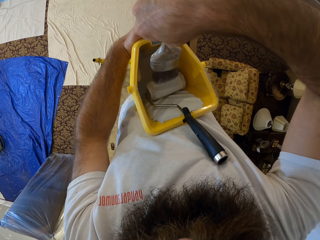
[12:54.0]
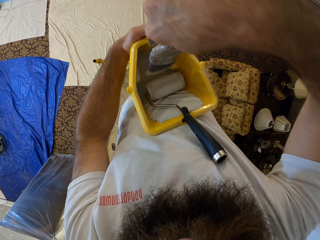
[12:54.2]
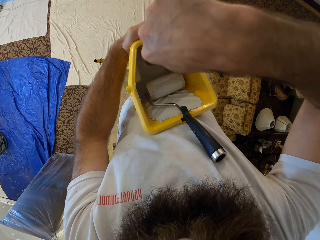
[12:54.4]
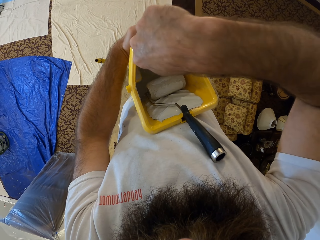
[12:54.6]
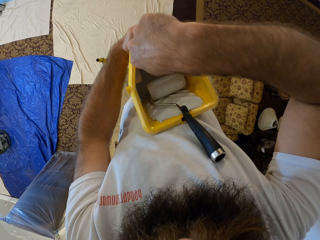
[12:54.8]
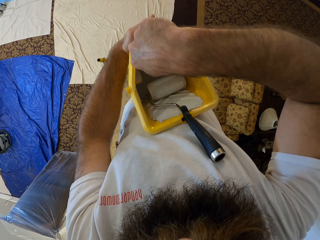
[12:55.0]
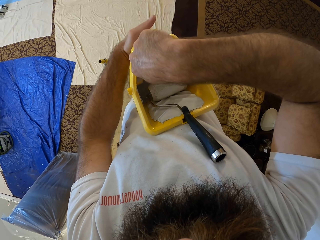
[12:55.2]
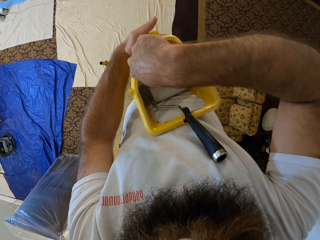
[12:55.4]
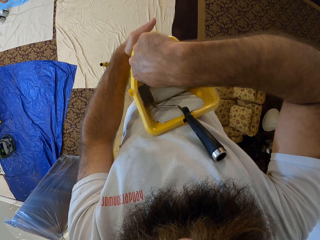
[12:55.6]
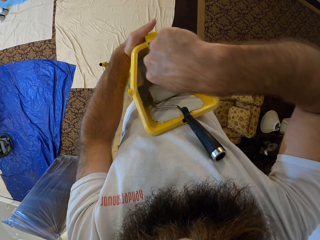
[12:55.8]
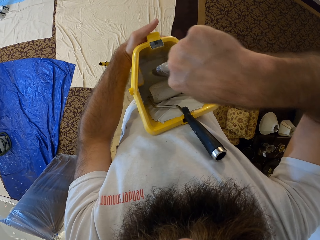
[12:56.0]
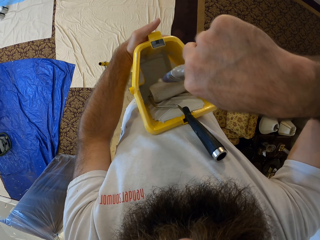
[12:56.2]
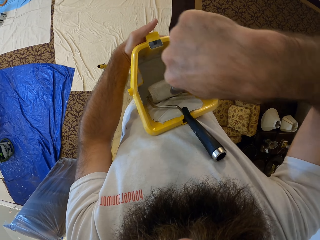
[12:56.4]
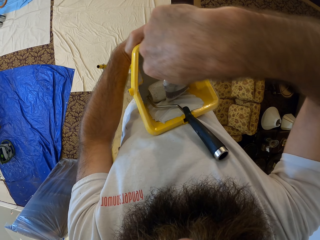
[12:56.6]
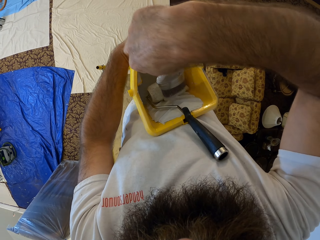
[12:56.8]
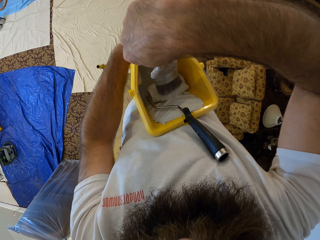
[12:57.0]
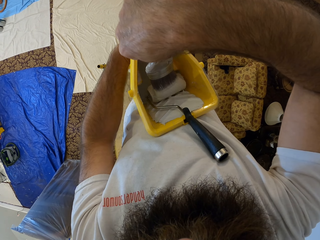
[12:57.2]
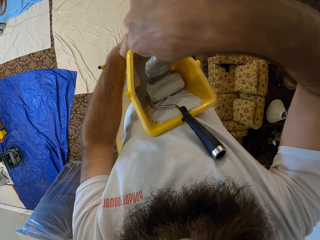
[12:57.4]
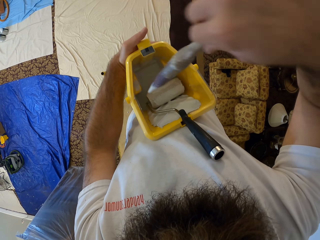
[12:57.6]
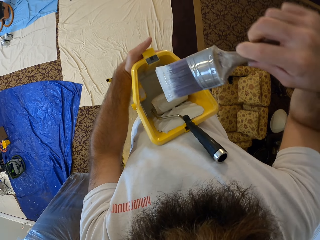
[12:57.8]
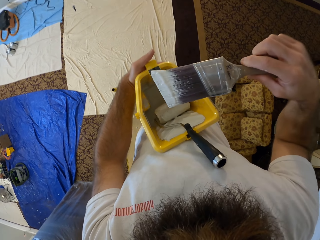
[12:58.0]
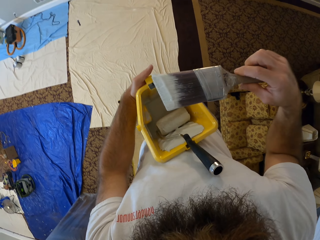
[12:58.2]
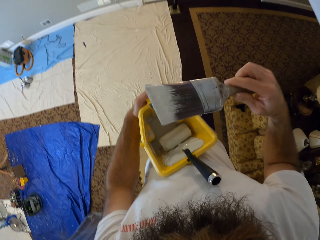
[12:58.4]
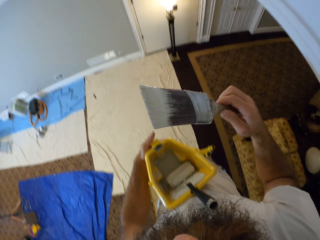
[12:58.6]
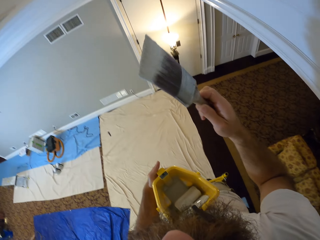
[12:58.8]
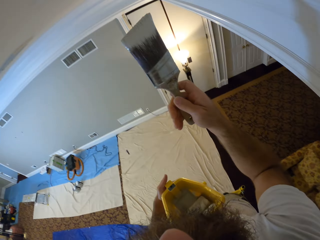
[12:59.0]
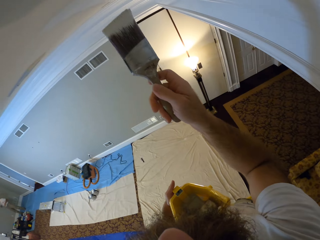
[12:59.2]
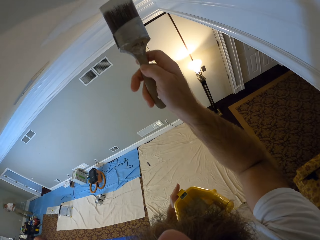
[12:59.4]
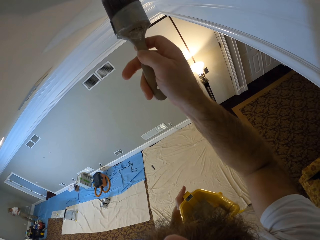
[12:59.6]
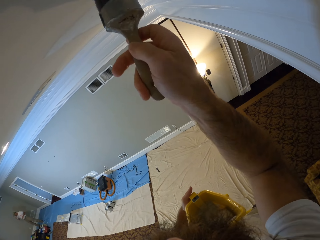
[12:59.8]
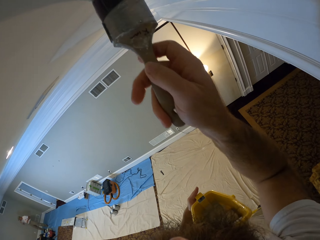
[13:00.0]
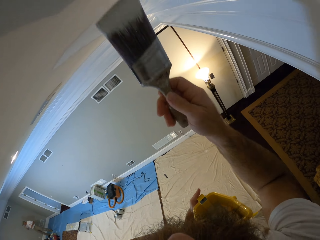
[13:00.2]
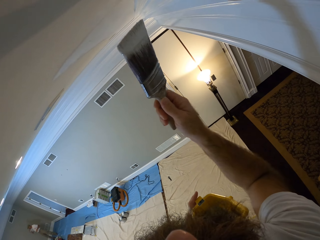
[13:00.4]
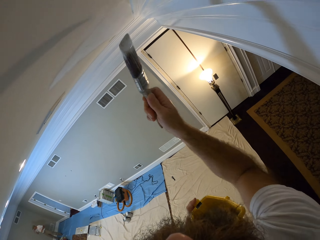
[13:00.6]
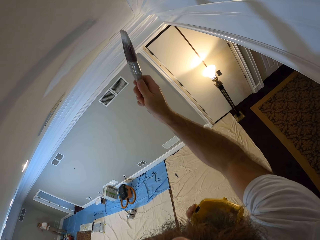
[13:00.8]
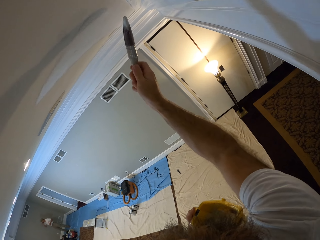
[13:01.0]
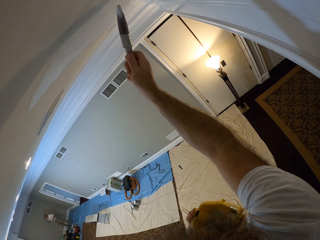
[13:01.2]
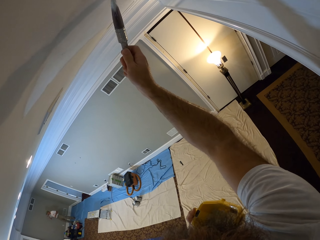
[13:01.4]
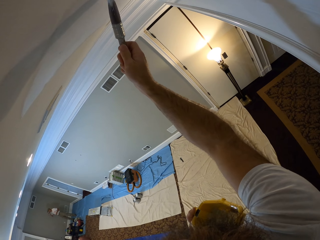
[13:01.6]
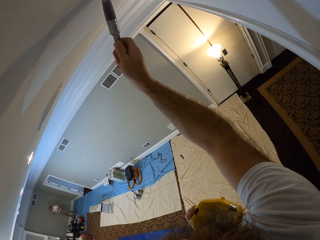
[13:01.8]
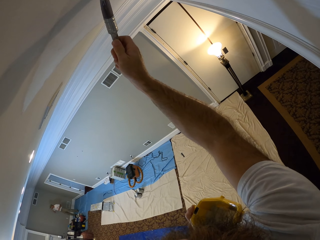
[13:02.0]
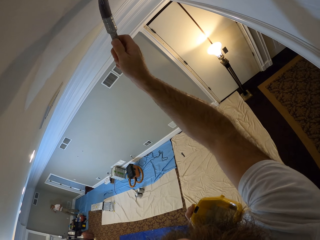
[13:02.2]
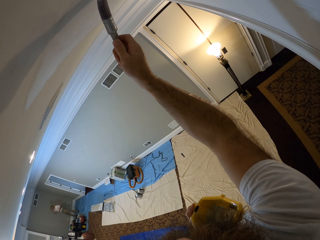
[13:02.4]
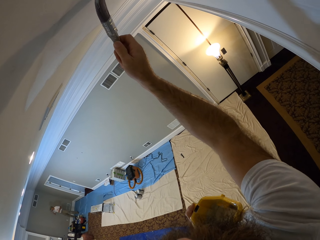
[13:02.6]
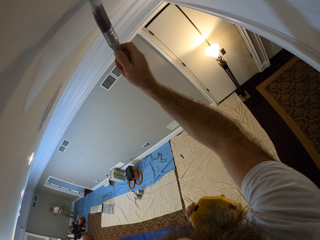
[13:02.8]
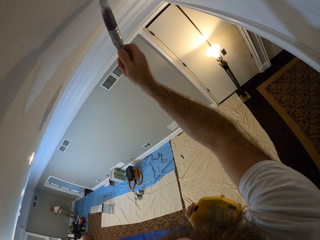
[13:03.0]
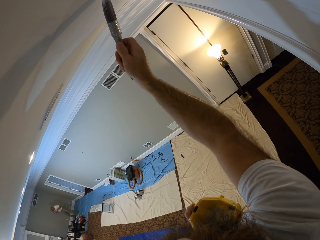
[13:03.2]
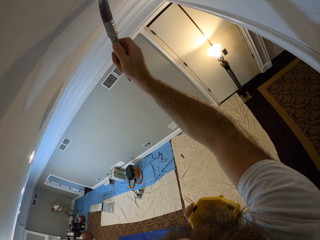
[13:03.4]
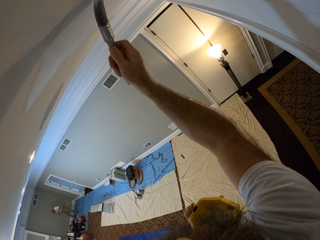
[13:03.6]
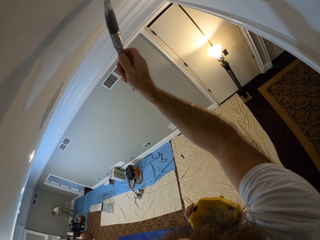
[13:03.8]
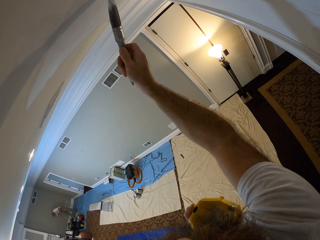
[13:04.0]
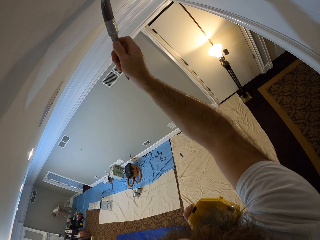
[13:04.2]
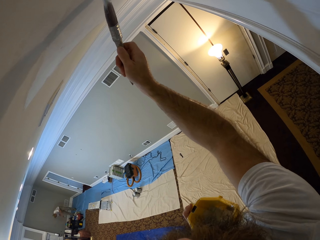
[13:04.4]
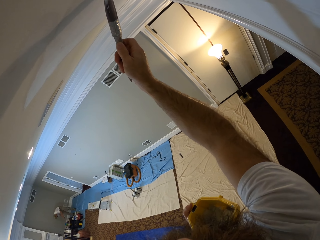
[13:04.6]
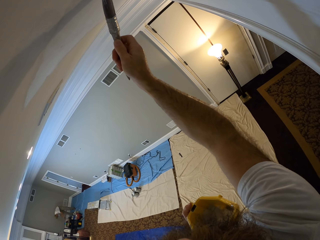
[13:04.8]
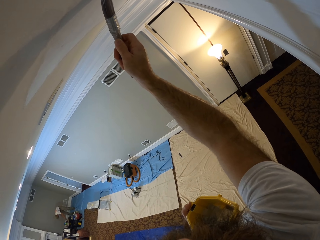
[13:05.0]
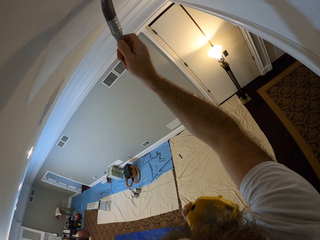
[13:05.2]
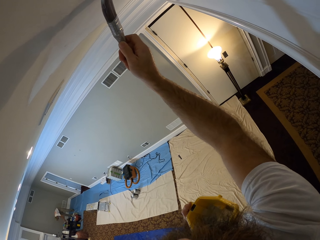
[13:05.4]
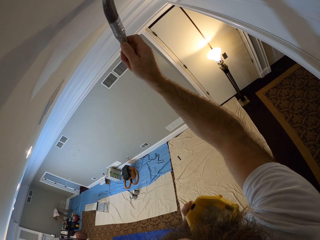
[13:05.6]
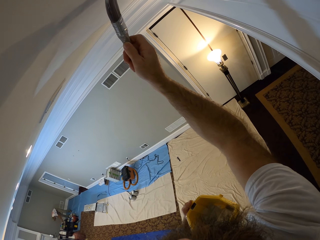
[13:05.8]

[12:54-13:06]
The camera wearer dips the brush in the paint in the container in his left hand with his right hand. He rubs the brush on the roller in the container with his right hand. He paints the ceiling with paint on the brush with his right hand.

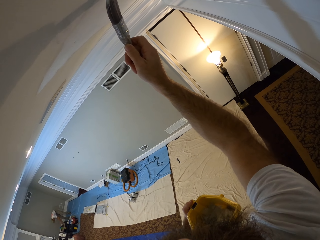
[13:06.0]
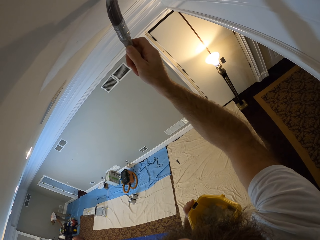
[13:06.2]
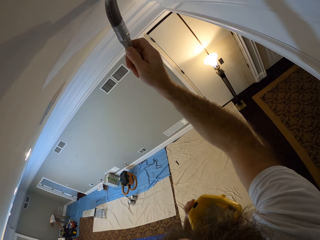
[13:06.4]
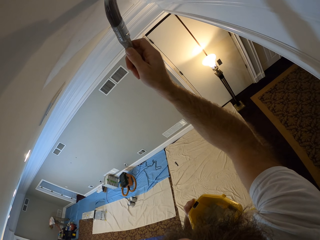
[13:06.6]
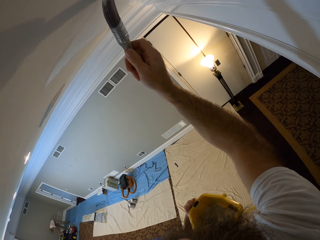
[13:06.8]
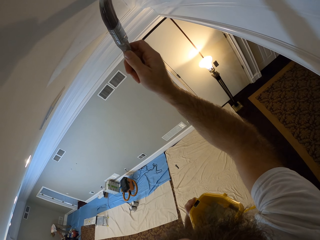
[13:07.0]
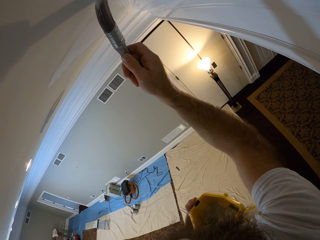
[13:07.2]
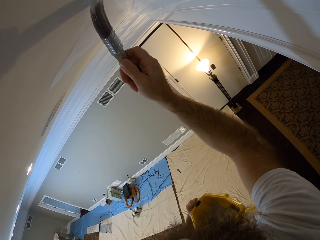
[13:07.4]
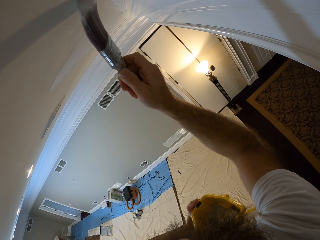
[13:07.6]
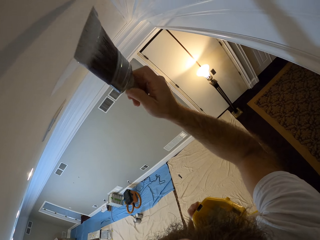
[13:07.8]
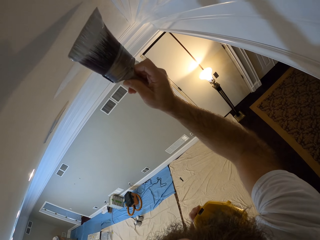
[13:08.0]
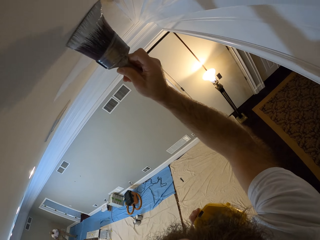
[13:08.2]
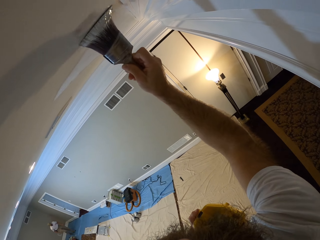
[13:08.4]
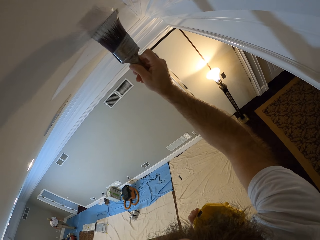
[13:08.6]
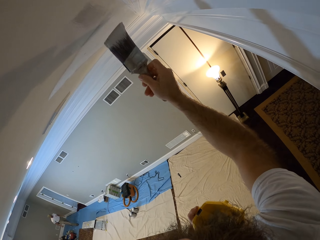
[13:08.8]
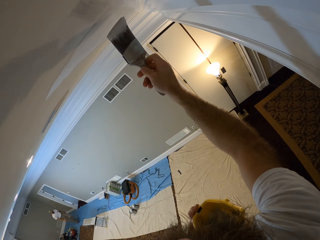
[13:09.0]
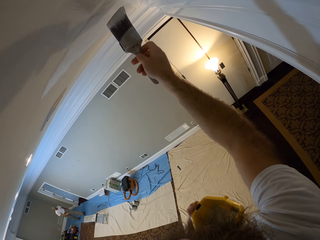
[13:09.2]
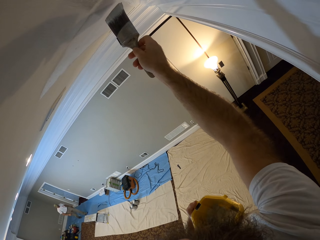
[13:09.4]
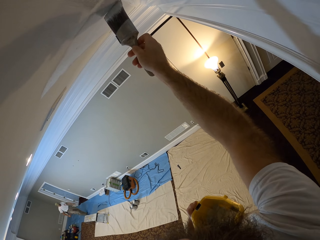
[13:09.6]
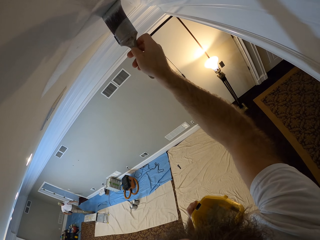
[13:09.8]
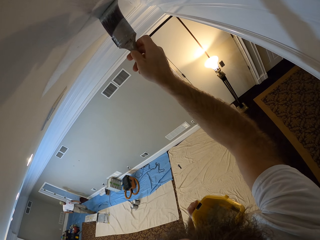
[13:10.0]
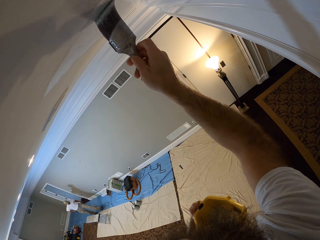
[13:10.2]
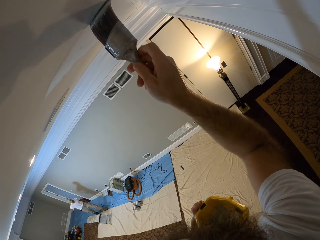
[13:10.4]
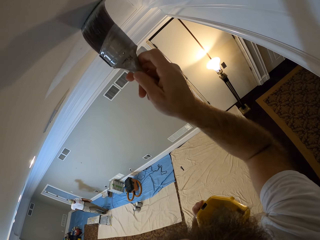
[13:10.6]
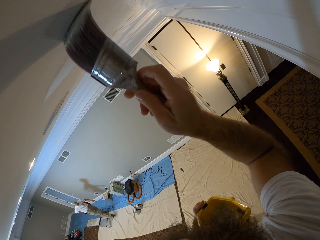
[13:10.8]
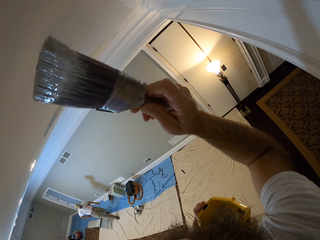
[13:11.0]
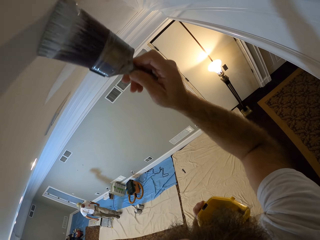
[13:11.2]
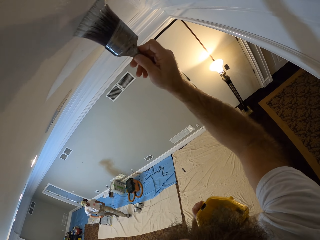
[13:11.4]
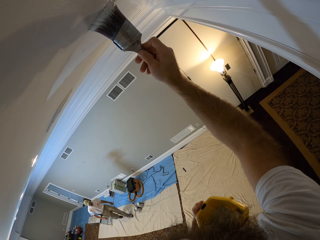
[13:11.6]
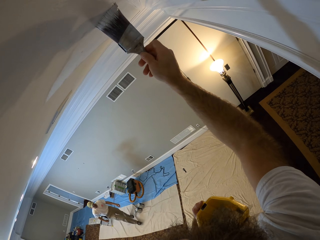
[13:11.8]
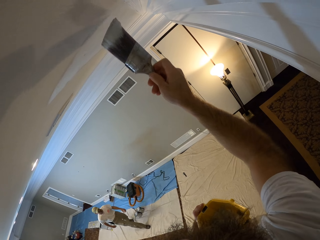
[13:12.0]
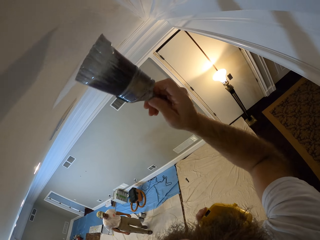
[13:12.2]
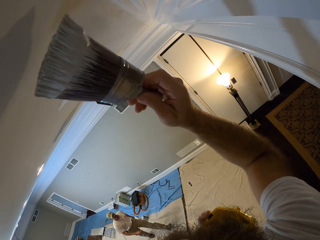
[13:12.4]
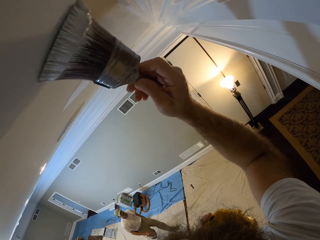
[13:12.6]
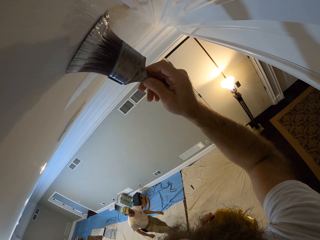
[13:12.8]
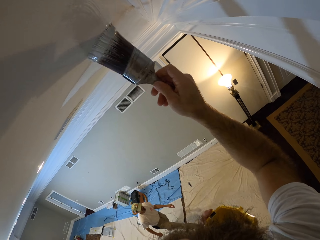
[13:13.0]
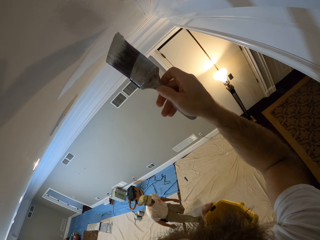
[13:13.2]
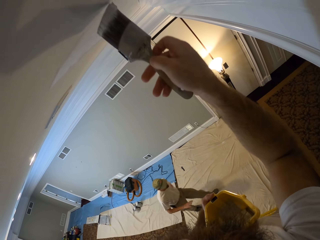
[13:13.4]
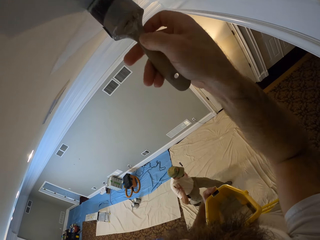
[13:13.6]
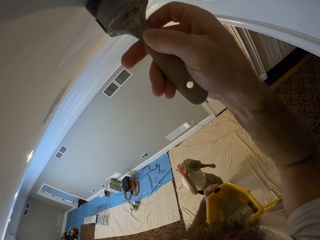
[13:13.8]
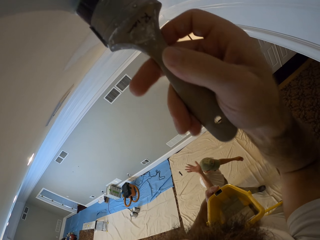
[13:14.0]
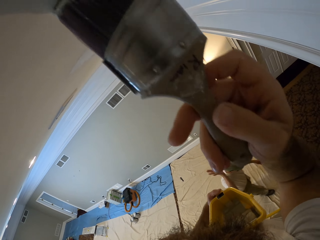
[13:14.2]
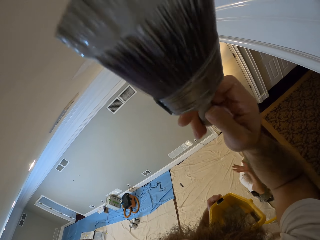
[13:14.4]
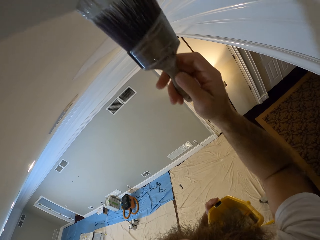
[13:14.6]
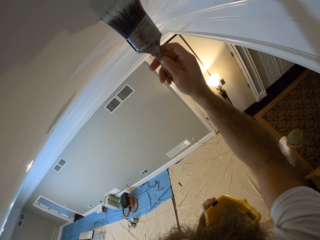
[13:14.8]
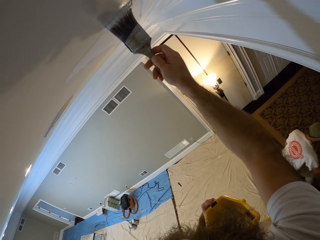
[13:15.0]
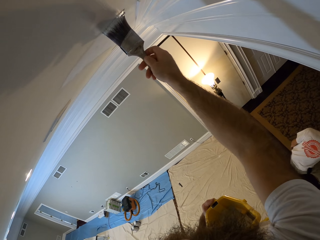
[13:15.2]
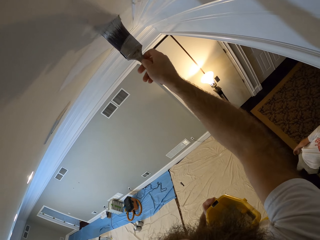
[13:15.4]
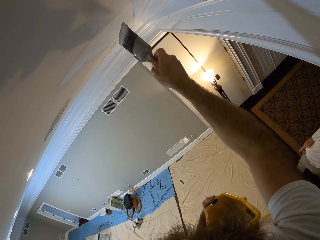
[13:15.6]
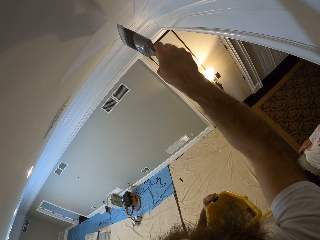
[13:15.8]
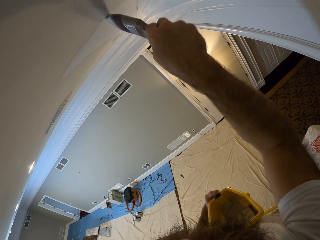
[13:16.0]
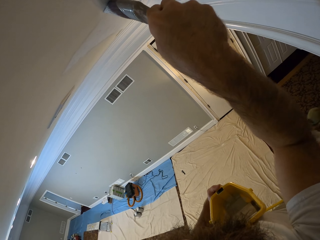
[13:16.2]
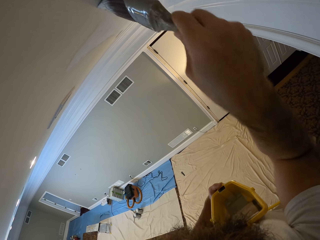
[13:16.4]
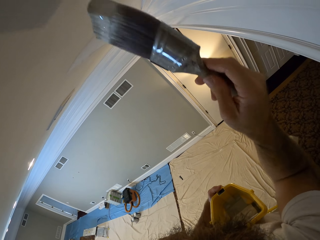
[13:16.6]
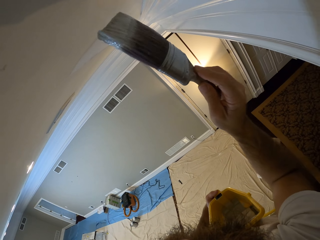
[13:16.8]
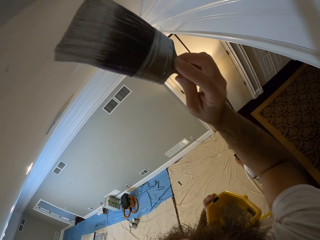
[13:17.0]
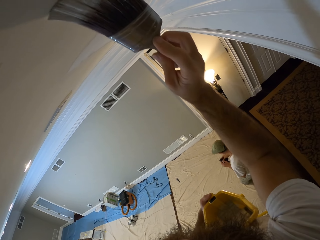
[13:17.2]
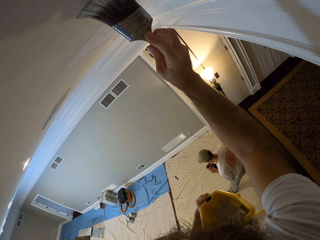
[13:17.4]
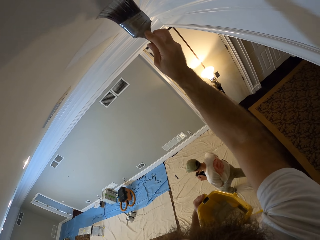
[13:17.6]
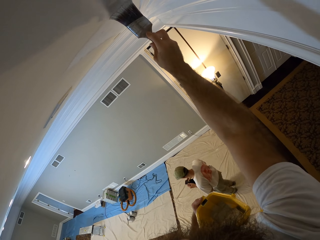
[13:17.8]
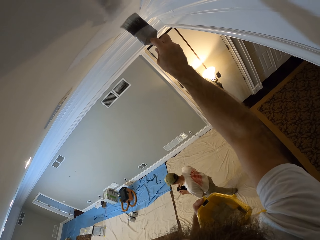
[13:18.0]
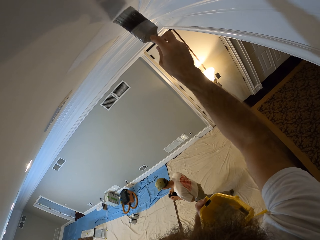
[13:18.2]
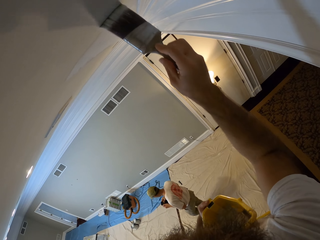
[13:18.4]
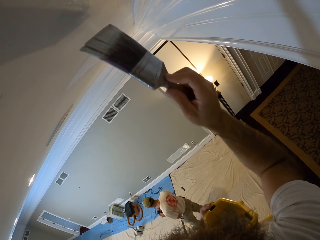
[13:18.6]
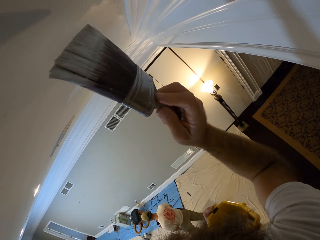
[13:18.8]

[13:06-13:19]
A man walks in the house. The camera wearer interacts with the man. The man holds the phone with both hands.
